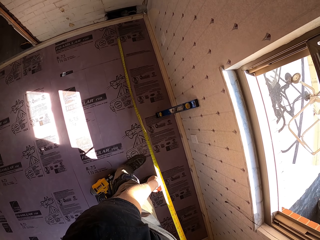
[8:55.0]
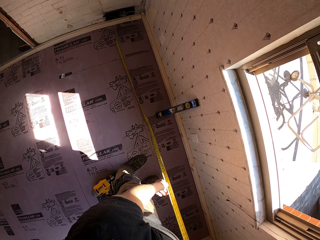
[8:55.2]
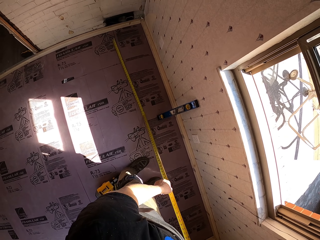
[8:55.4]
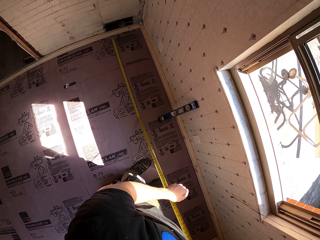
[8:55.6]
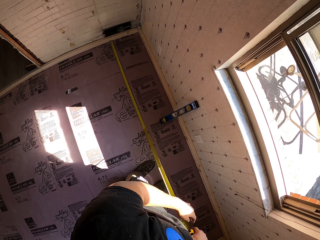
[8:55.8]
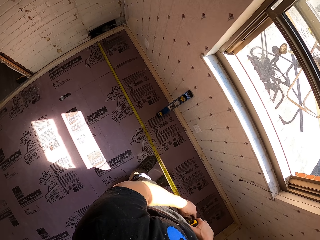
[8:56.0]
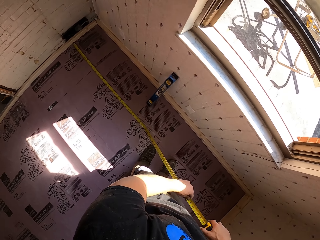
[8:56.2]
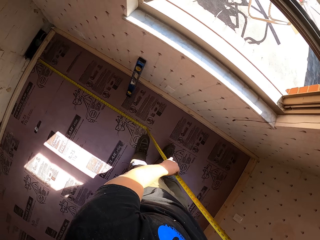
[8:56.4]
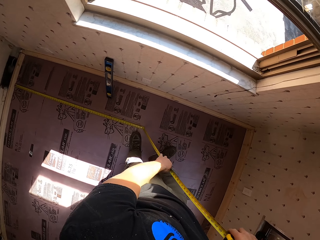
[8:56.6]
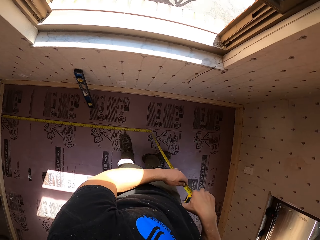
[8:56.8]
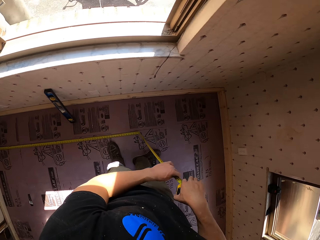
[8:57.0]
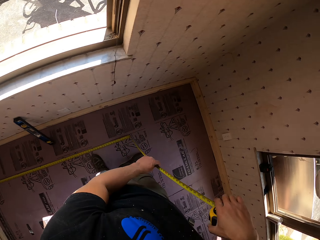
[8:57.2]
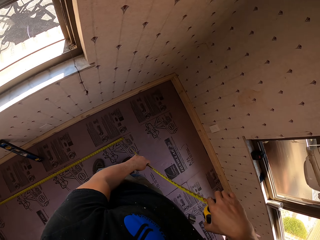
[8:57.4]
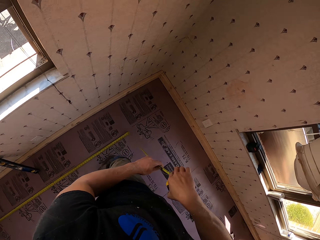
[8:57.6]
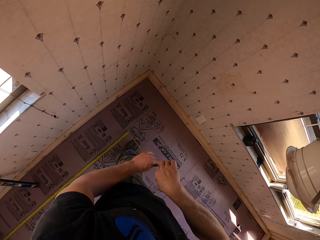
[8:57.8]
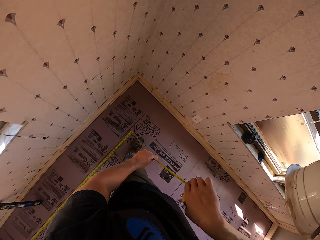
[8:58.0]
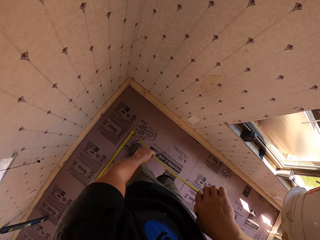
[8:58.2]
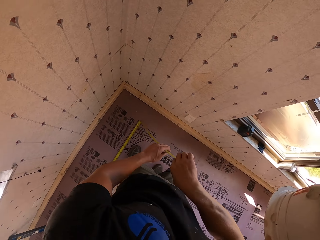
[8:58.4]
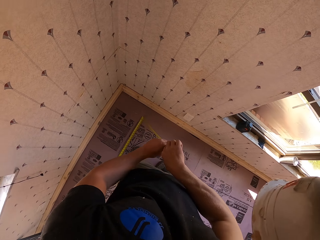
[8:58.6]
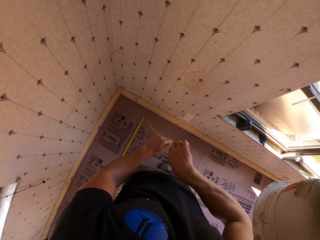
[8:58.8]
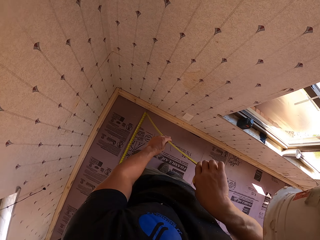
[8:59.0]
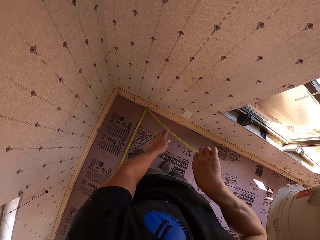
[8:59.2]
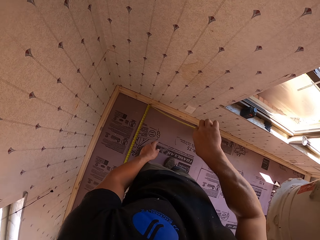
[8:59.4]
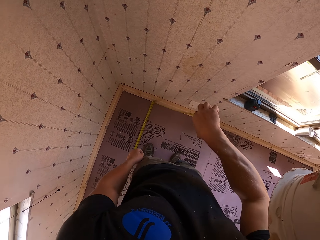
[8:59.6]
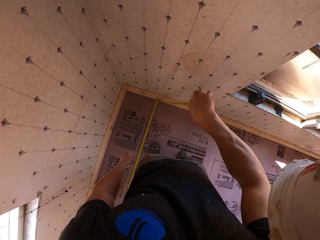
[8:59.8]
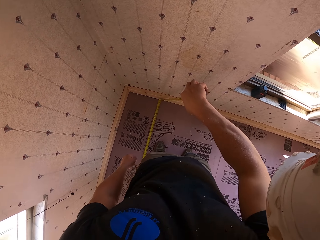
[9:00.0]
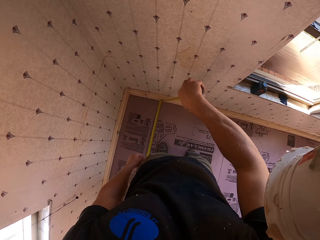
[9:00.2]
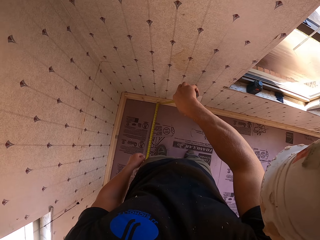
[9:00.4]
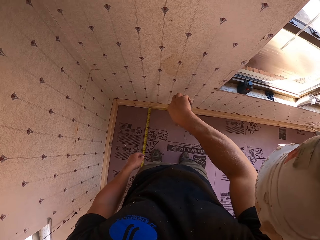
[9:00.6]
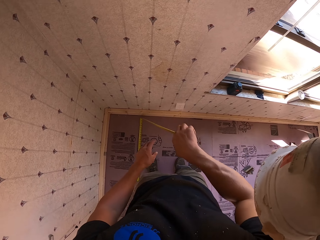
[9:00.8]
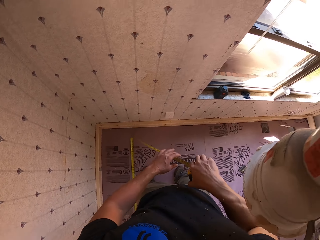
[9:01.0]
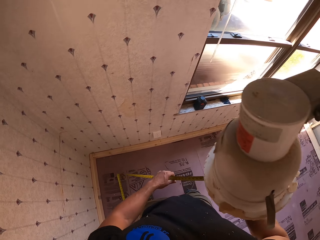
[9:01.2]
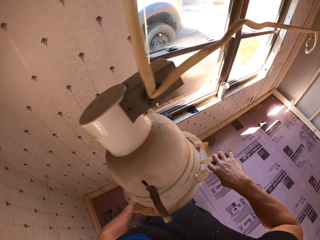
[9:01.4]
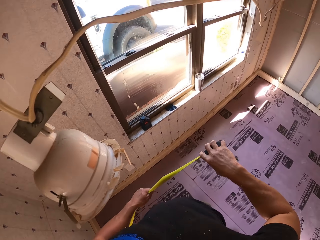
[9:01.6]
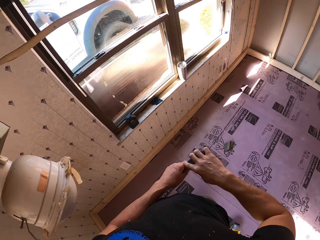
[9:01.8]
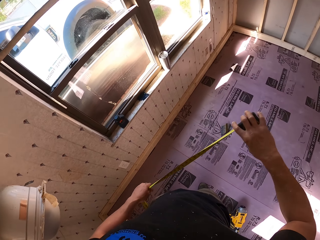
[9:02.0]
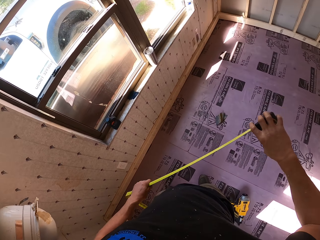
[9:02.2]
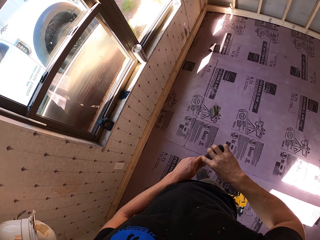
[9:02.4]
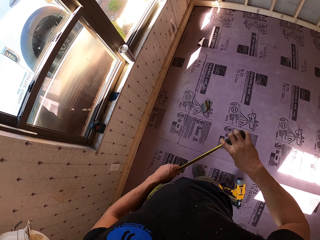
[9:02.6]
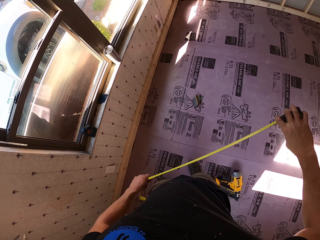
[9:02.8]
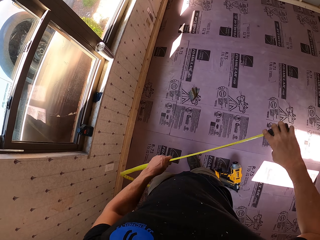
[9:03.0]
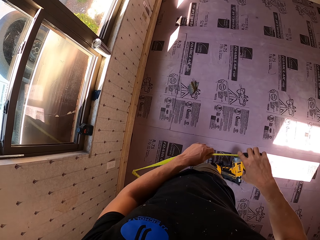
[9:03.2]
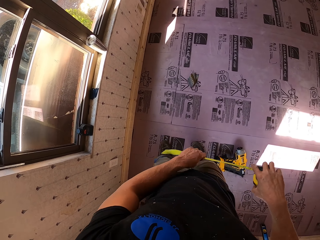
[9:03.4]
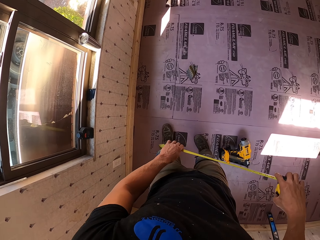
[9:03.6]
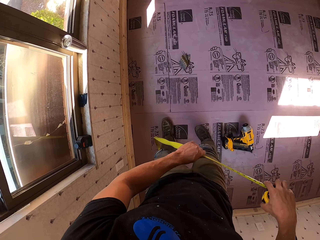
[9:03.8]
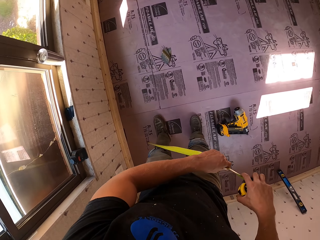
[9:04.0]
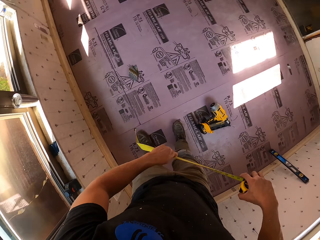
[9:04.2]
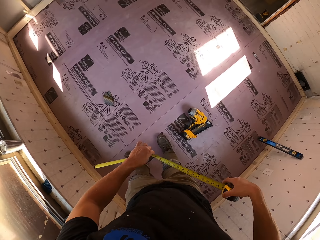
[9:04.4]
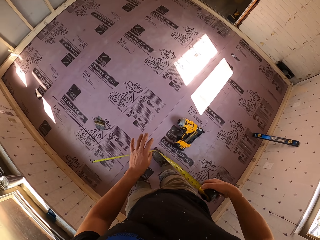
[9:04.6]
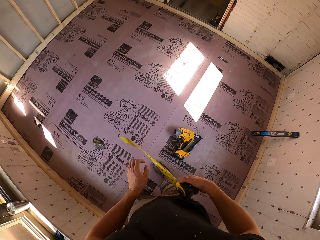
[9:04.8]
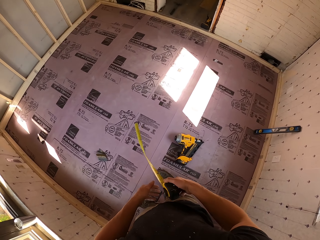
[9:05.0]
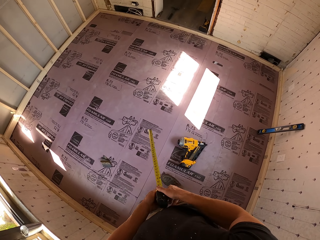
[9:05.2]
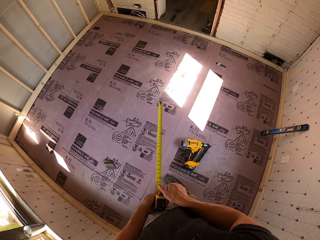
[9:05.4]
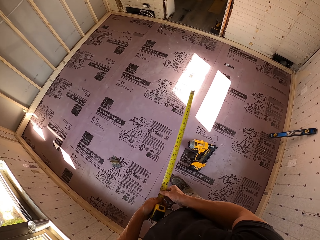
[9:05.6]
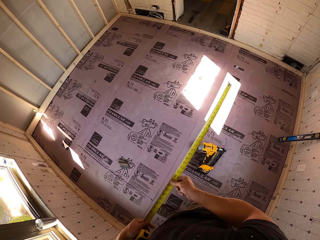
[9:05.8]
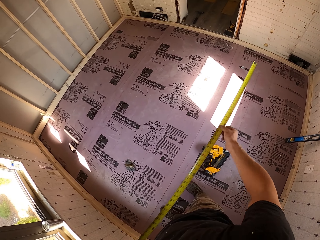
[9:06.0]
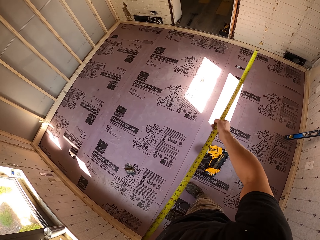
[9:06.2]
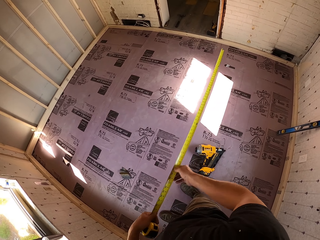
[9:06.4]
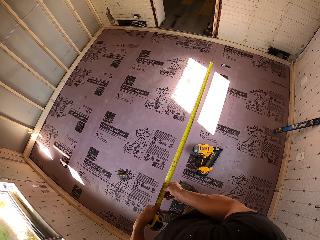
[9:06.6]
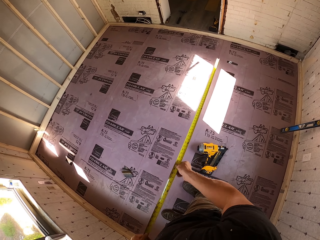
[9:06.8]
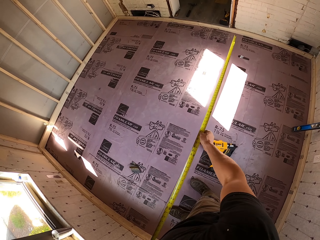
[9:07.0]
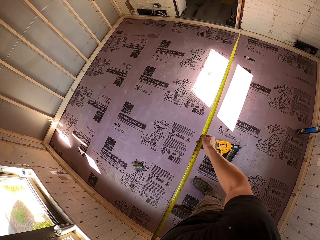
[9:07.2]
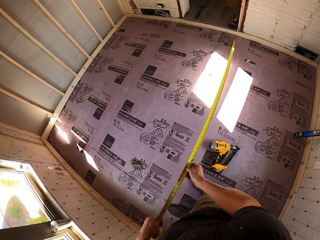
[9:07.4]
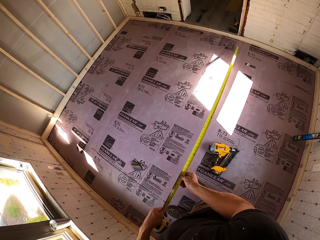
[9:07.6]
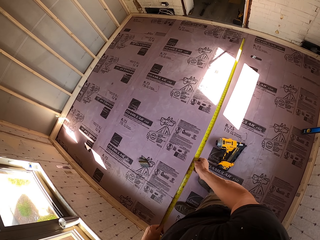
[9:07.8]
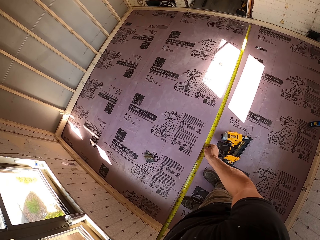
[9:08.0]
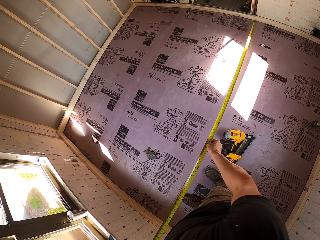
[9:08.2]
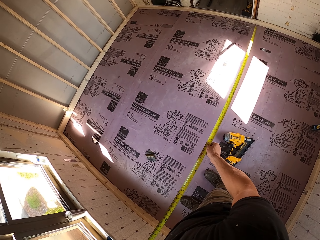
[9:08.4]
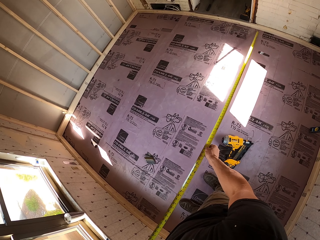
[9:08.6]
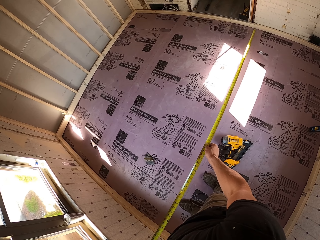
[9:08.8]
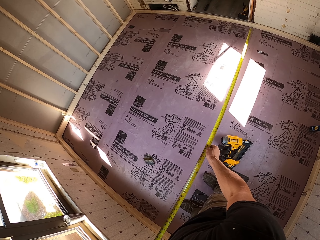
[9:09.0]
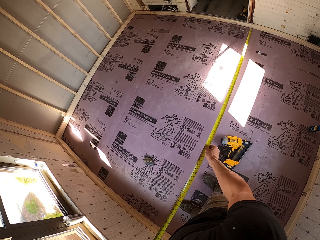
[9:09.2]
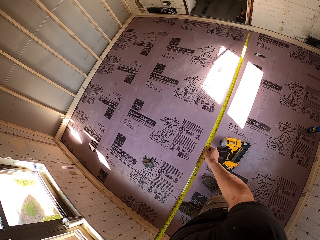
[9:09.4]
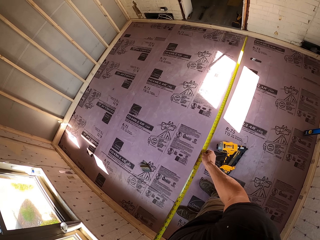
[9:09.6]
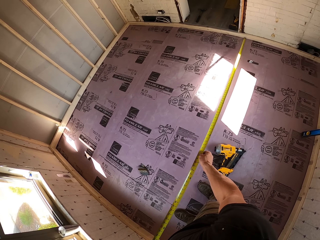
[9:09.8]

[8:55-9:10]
The camera wearer measures the floor. They extend the tape. They close the tape measure. They use the tape measure. They measure the floor.

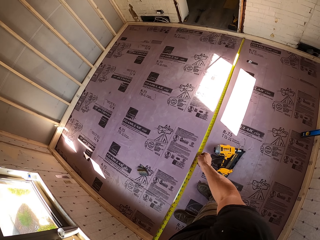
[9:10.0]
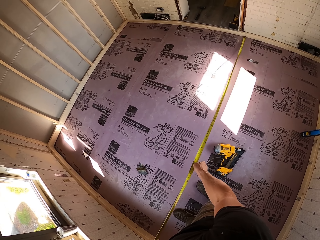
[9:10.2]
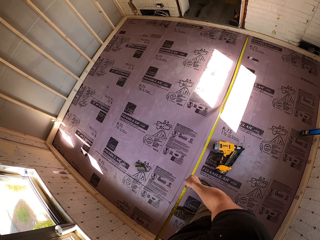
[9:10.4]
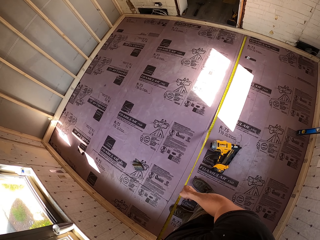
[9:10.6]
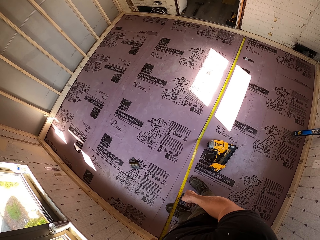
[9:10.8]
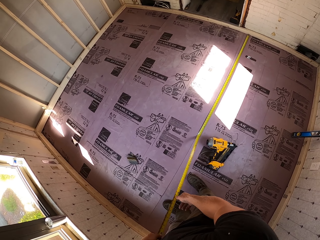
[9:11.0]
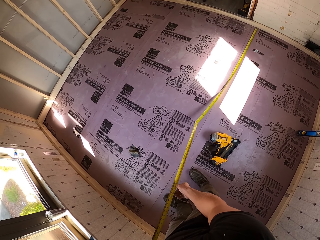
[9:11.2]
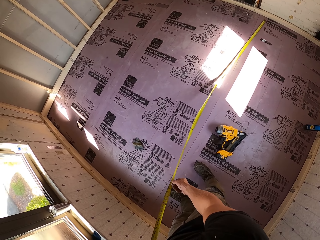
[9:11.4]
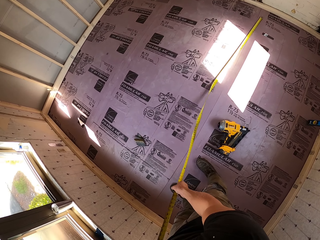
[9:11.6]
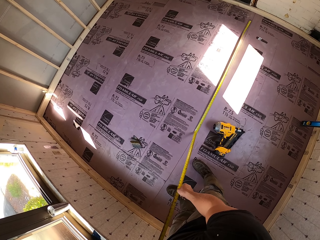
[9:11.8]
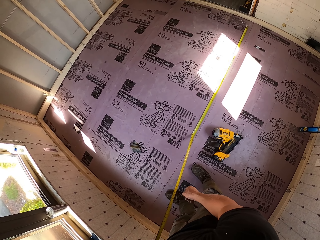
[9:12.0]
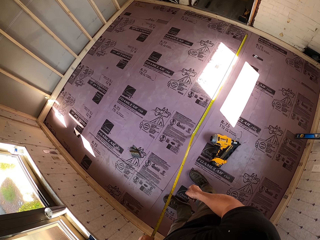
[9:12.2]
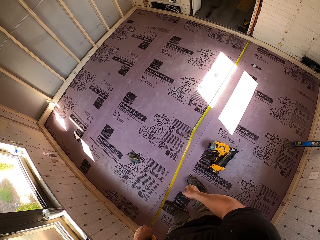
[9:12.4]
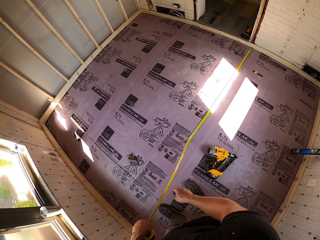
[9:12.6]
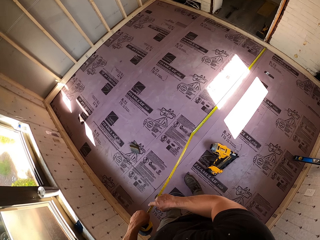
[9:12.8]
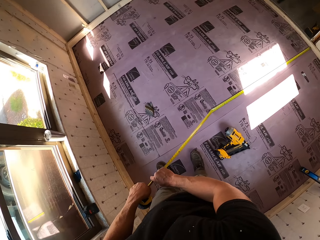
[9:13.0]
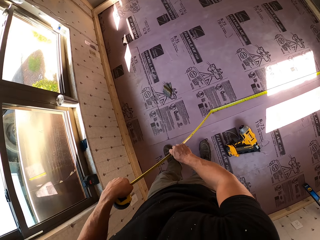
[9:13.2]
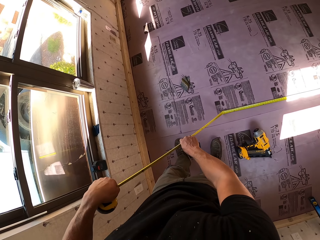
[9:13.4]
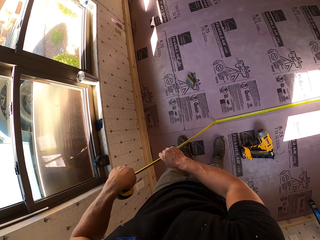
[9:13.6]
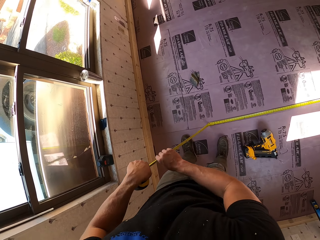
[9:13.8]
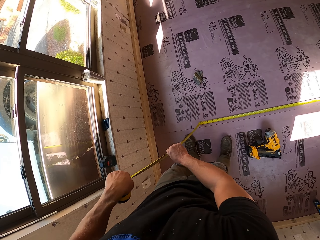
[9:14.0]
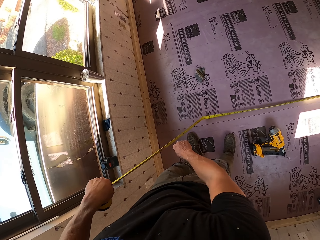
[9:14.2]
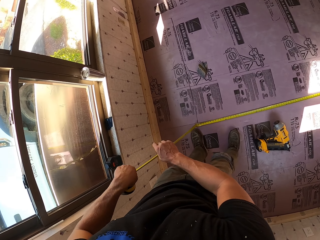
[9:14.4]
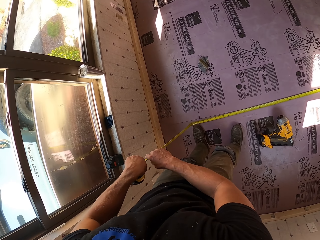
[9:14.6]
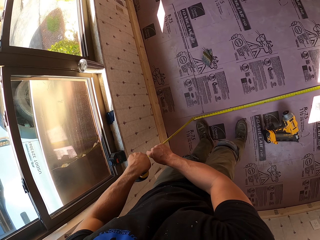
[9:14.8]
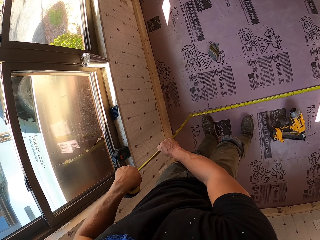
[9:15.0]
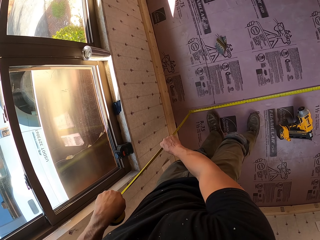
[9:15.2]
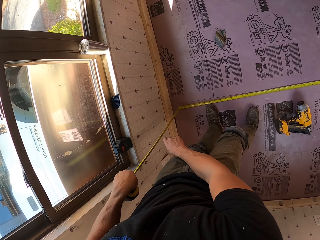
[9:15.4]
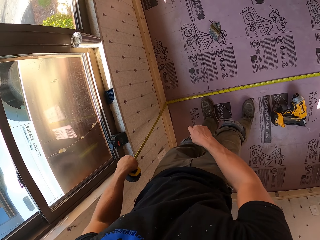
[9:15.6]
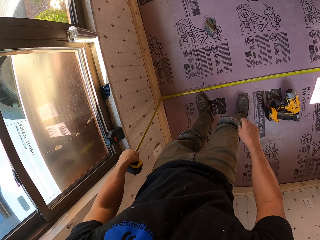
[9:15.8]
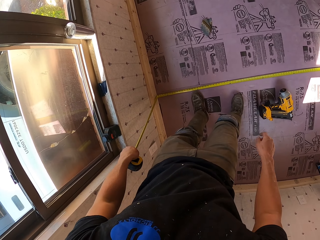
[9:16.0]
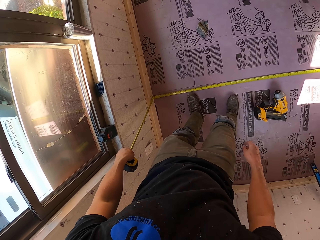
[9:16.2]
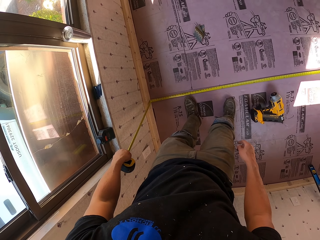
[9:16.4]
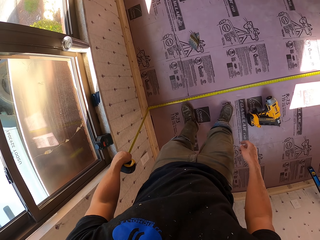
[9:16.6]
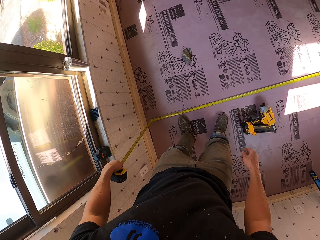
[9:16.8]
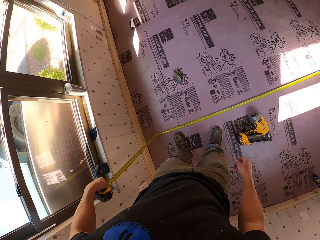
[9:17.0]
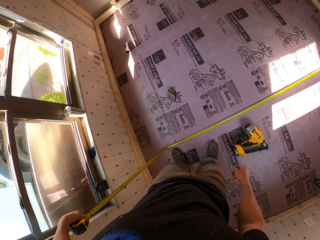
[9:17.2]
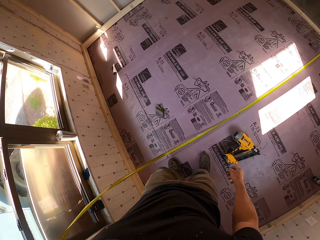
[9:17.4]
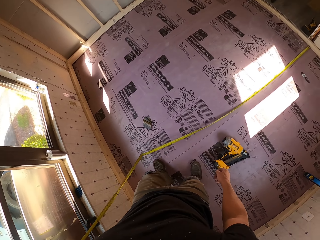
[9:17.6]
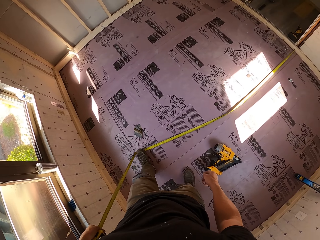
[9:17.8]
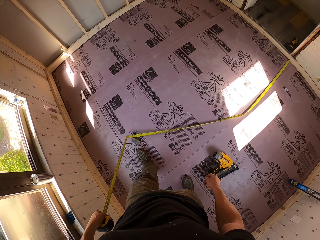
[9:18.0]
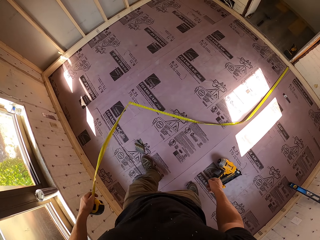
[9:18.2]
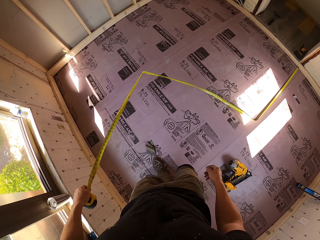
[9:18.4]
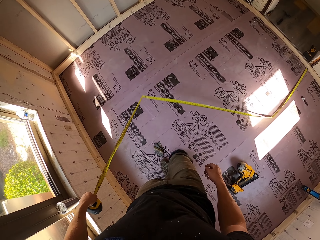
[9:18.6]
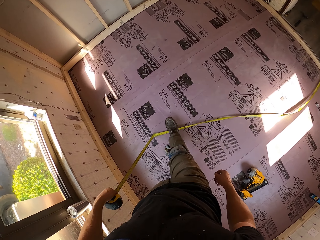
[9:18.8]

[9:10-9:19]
The camera wearer places the tape measure against the wall. They measure the house dimensions with the tape measure.
